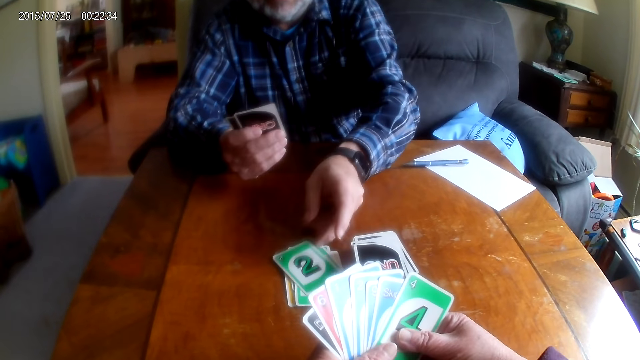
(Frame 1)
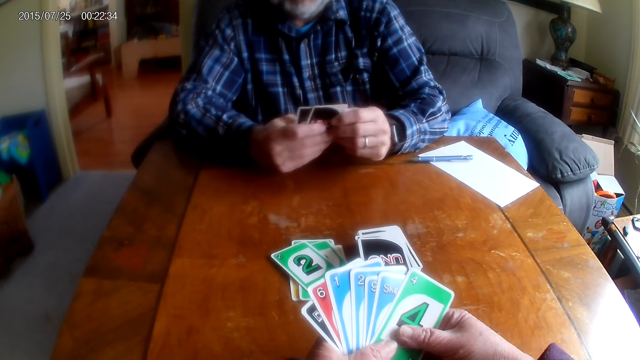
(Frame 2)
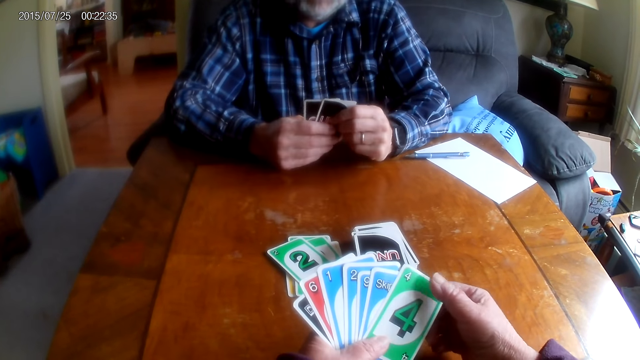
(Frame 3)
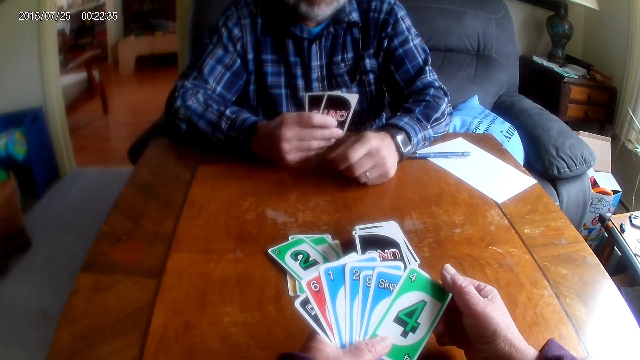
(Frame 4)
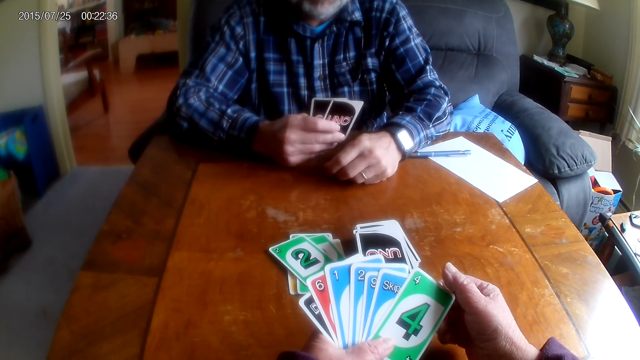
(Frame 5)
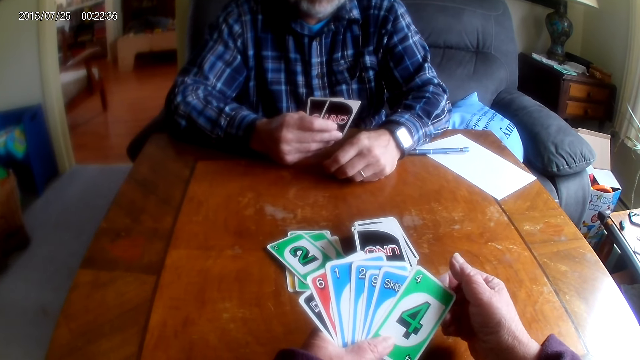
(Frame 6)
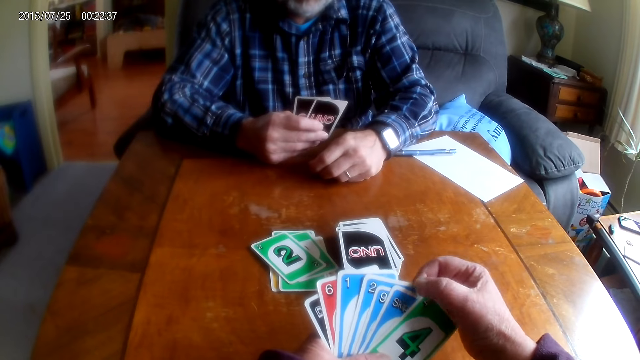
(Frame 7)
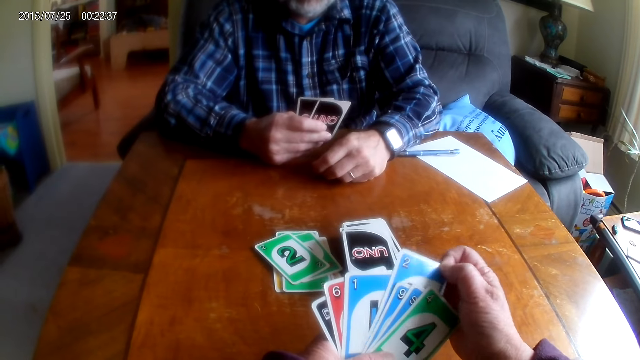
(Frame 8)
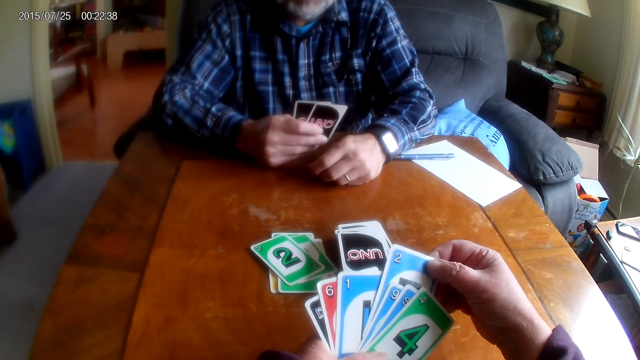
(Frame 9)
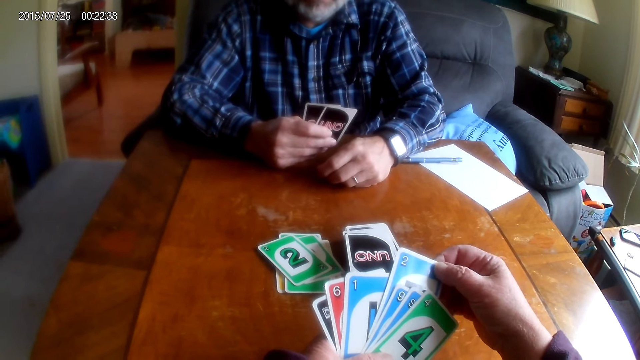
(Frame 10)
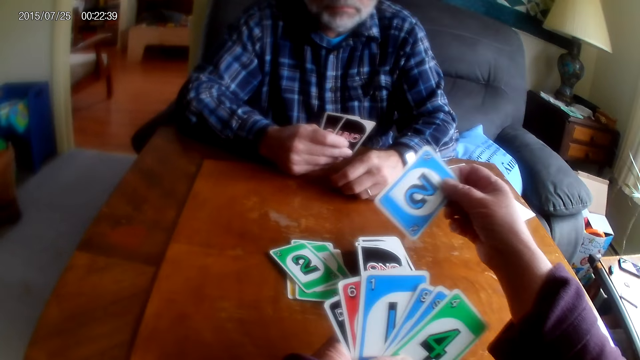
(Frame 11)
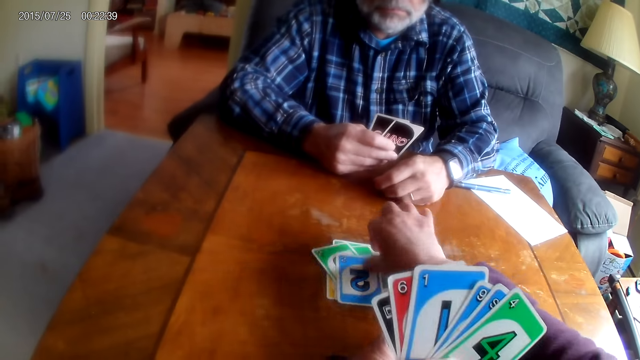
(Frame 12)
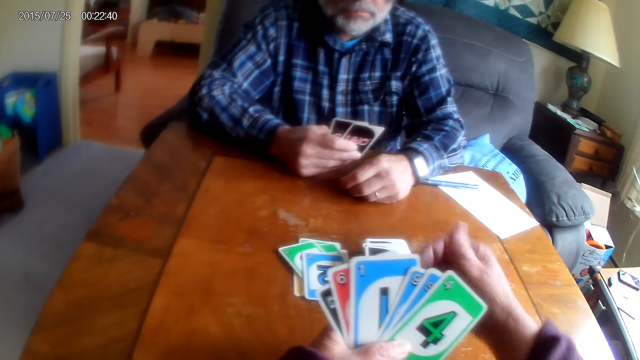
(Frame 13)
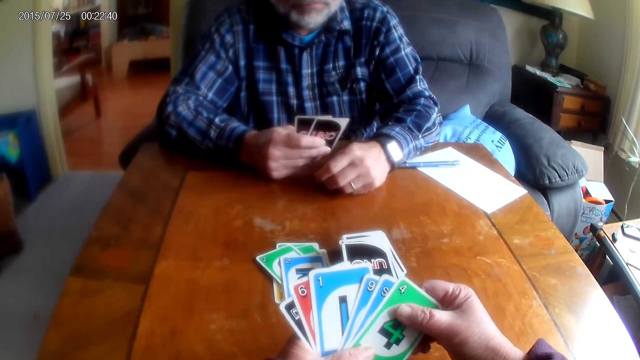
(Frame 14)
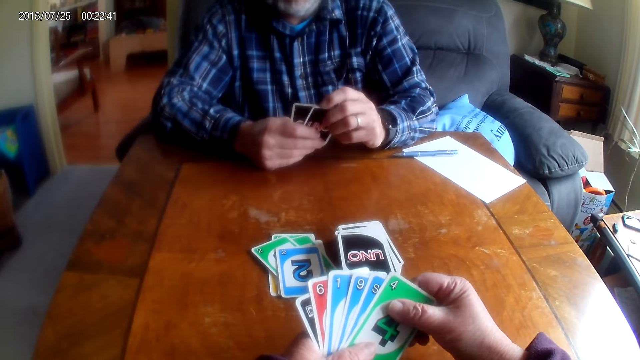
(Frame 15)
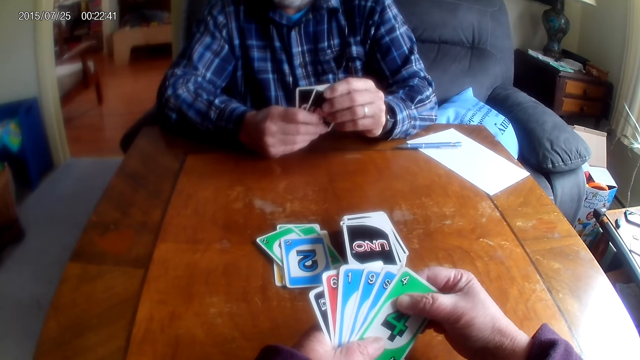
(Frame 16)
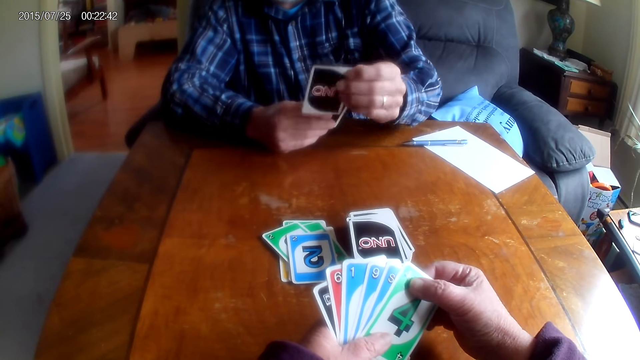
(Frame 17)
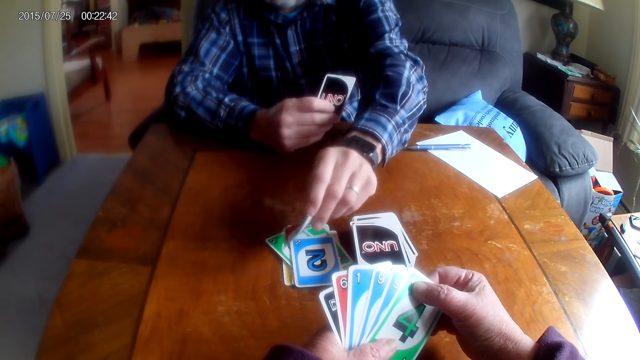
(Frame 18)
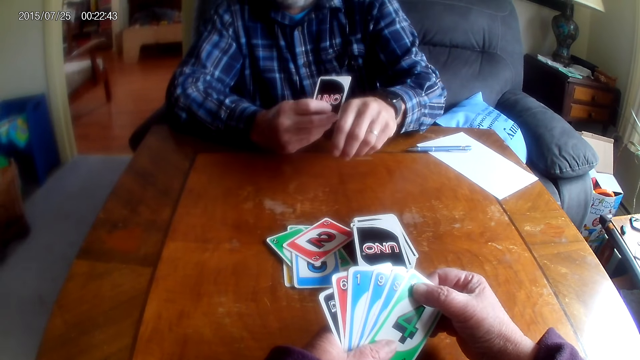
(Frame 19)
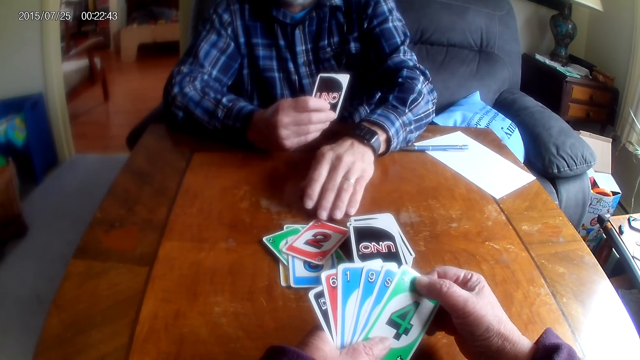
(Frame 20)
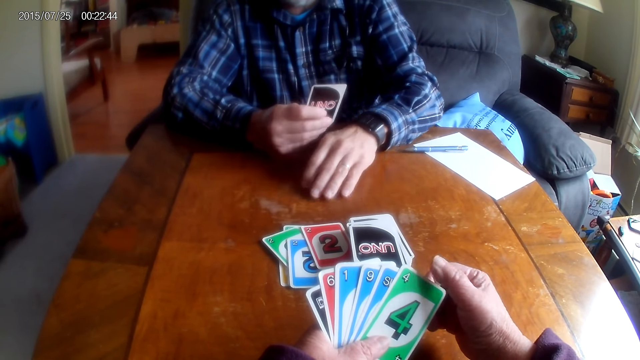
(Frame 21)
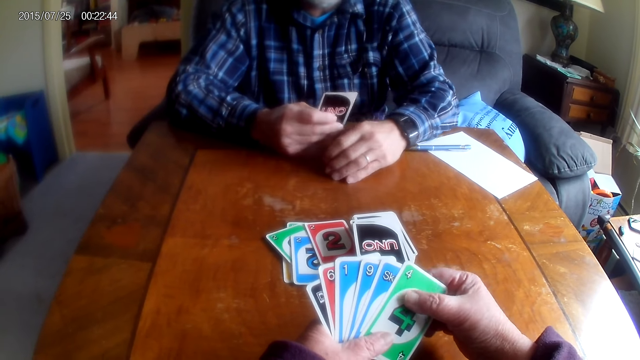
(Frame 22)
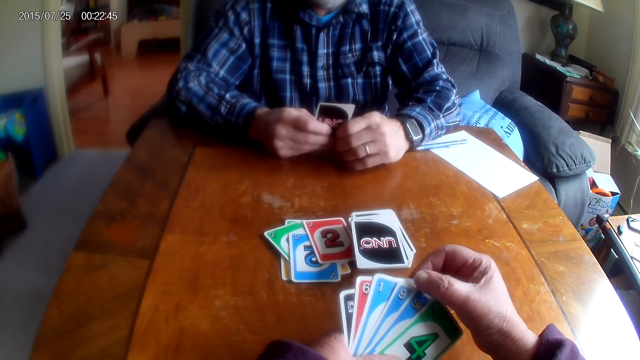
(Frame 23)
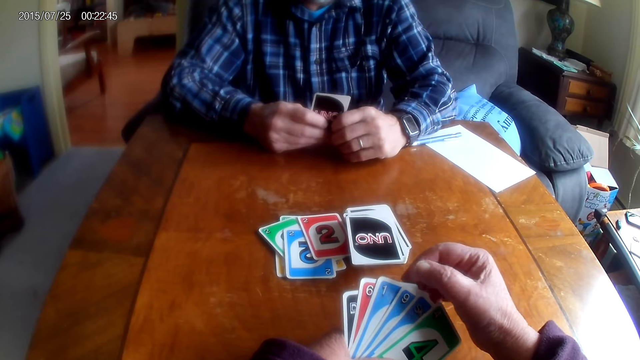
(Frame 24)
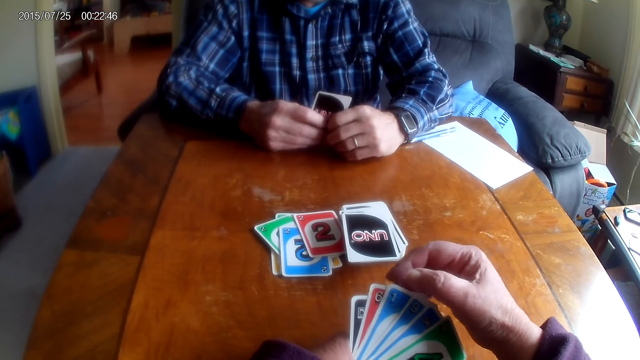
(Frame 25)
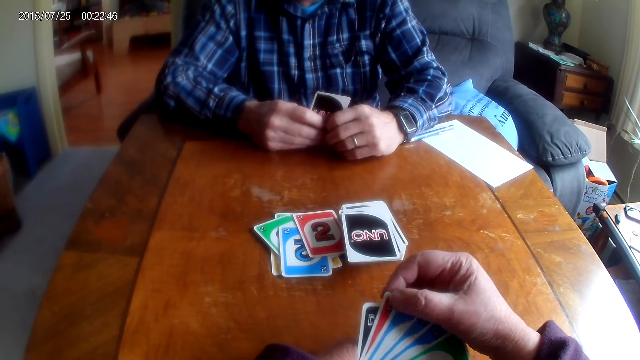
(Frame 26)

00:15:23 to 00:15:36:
A man puts a card on the table. The camera wearer places an Uno card on the table. The man puts a card on the table.

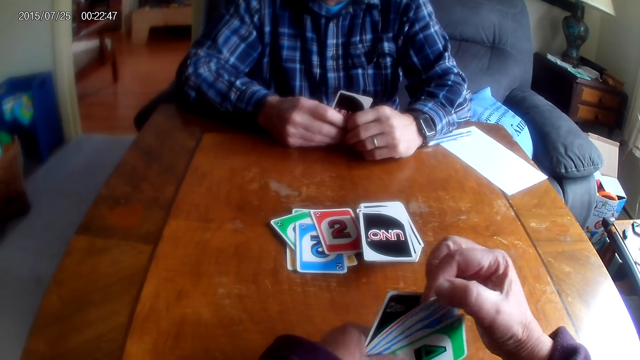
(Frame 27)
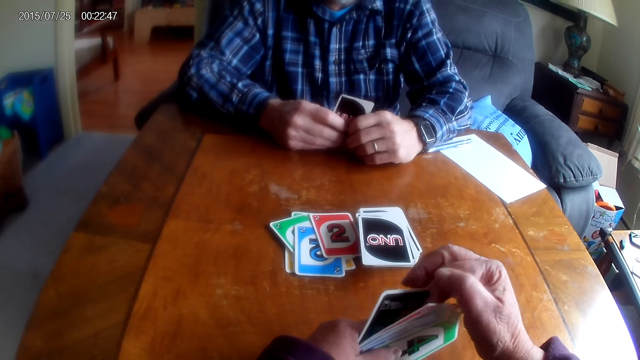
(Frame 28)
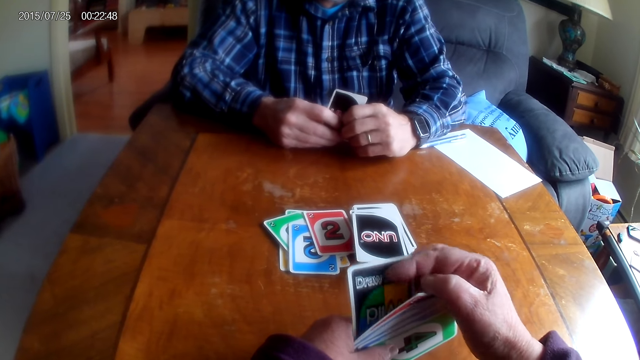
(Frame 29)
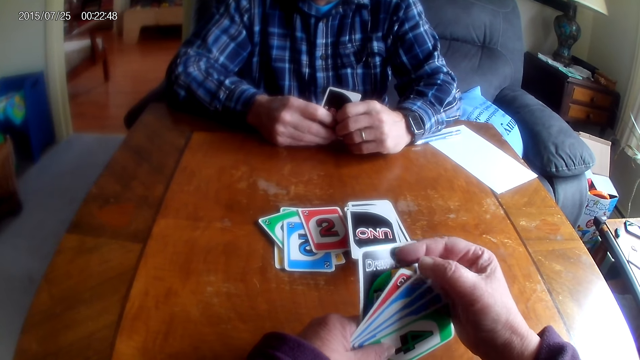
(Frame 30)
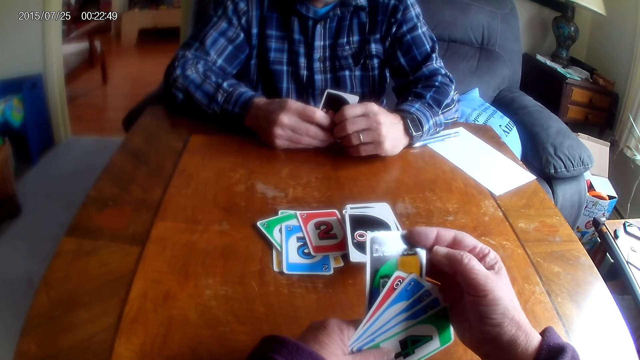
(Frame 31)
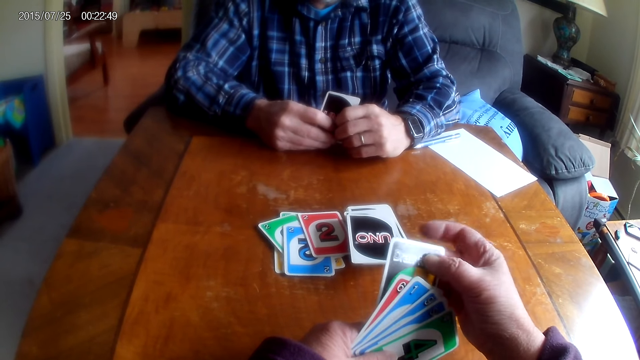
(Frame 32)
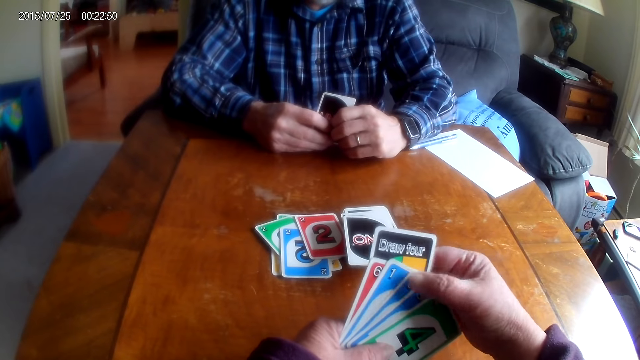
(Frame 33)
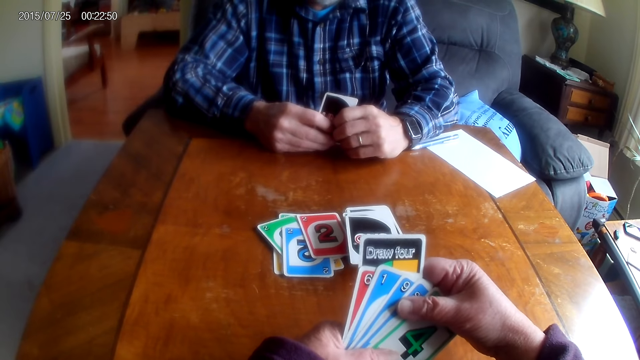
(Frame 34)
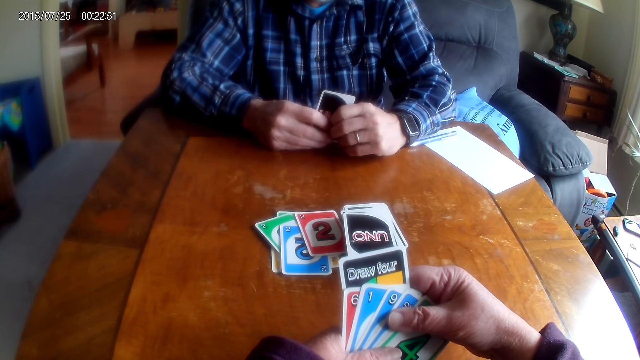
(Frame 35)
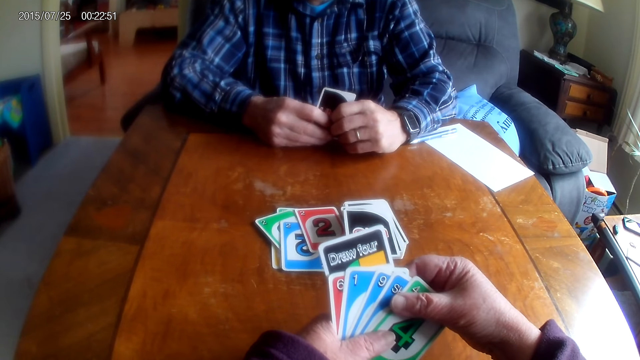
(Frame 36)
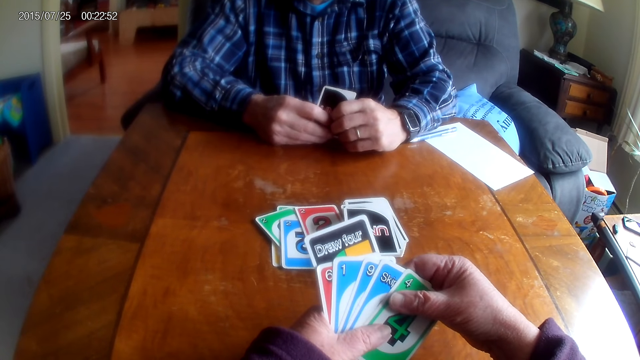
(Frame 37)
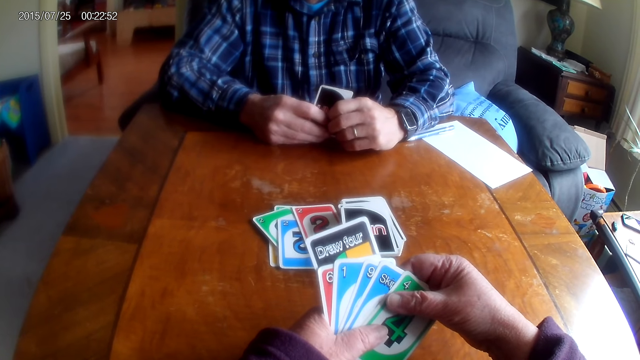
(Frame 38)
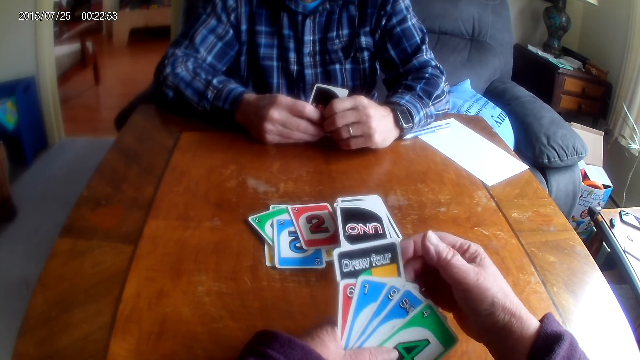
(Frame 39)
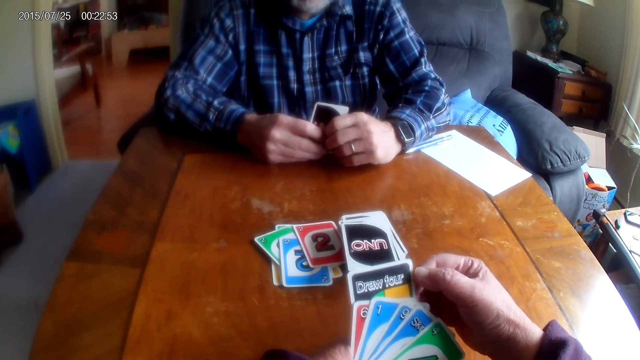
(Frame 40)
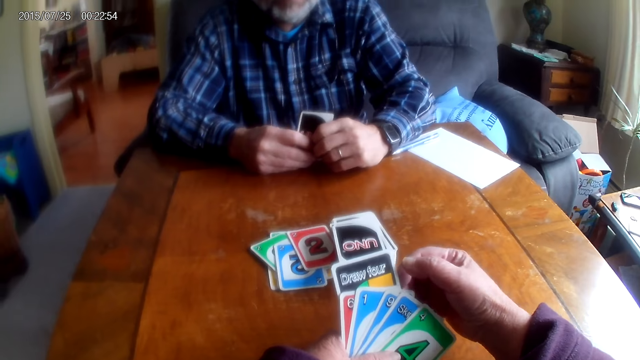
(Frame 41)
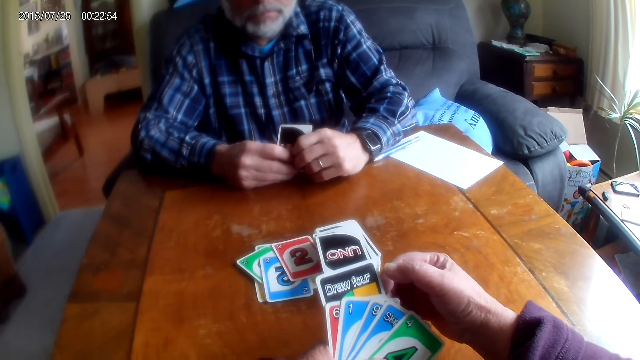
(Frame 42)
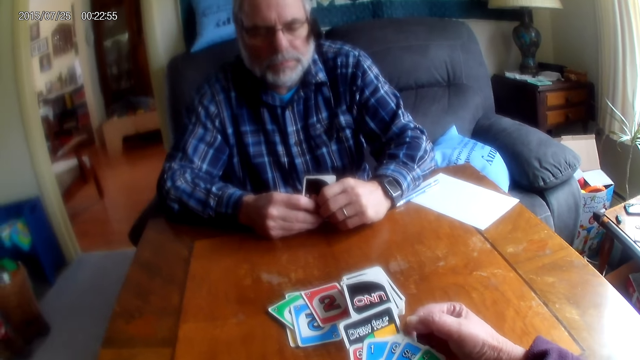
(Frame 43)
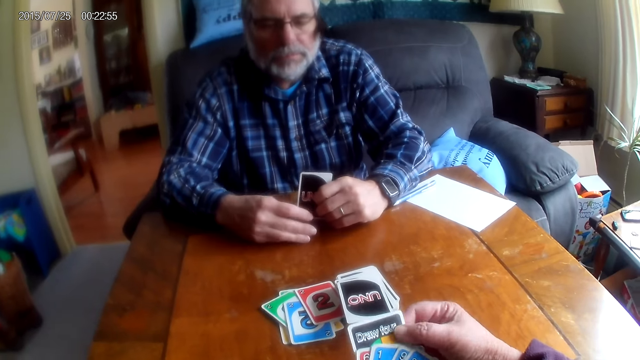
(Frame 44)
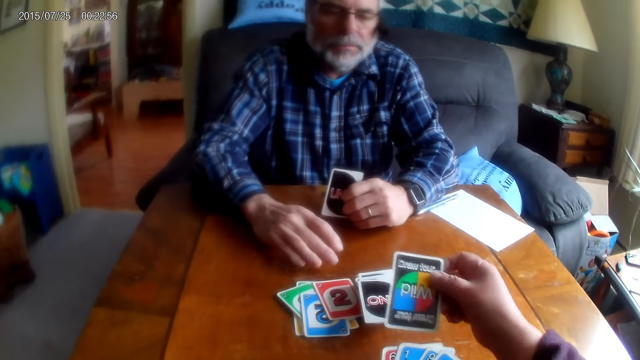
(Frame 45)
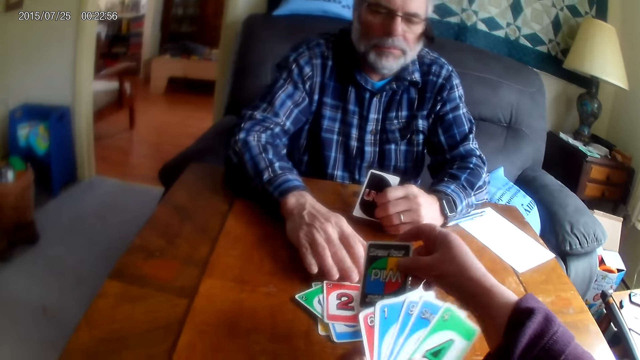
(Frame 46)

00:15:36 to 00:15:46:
The camera wearer talks to a man.
